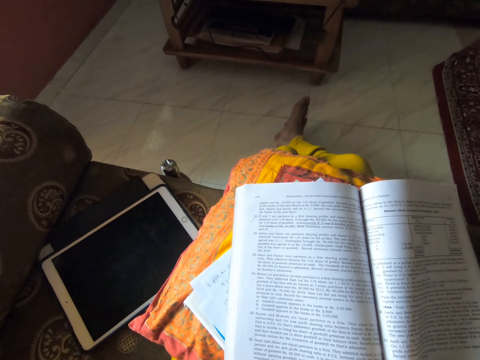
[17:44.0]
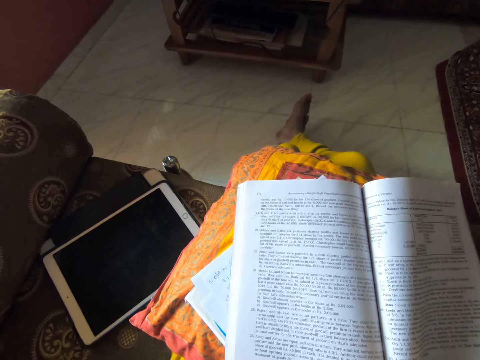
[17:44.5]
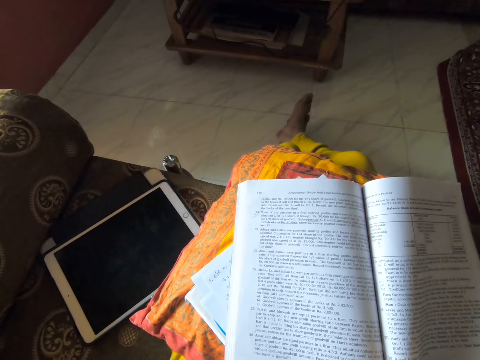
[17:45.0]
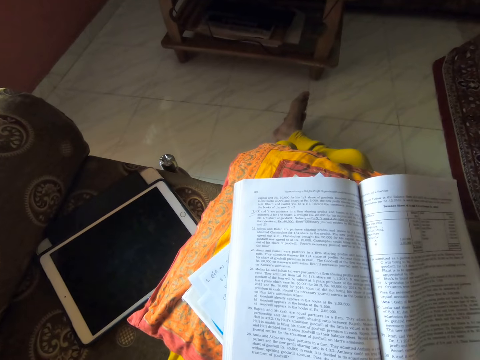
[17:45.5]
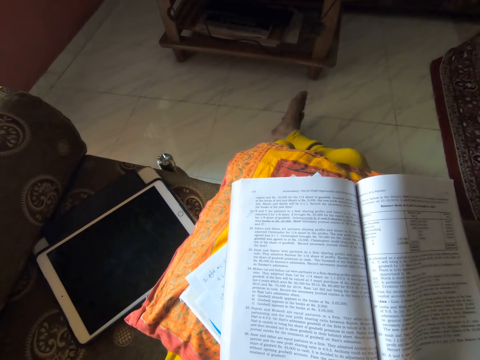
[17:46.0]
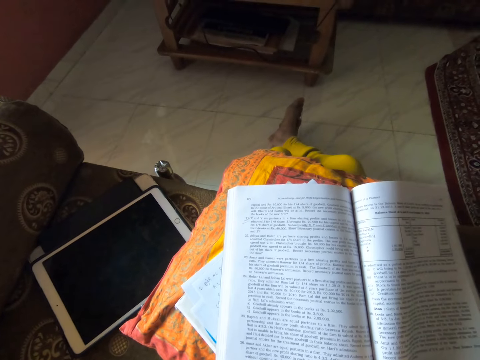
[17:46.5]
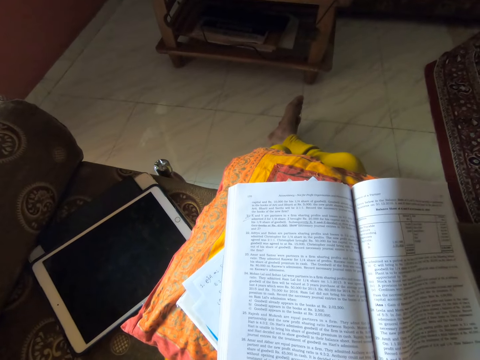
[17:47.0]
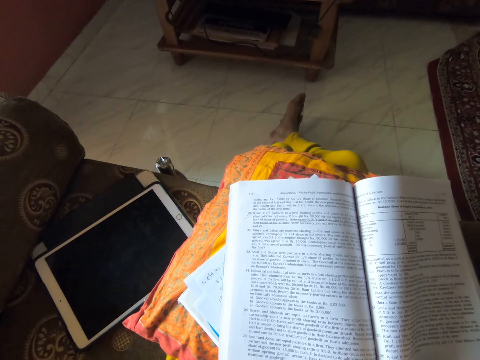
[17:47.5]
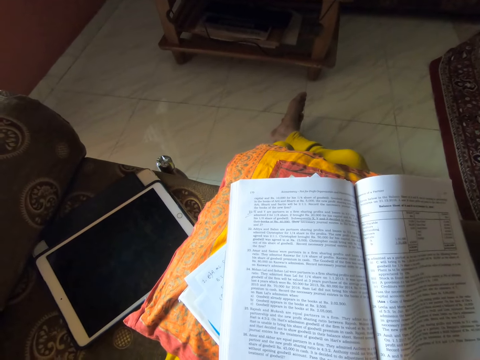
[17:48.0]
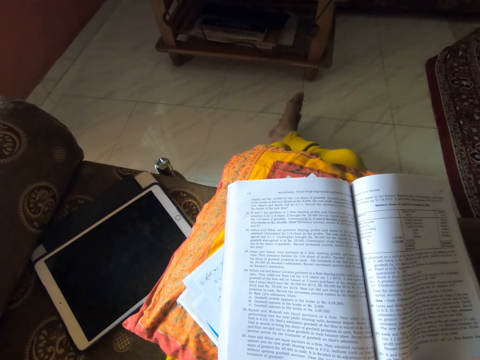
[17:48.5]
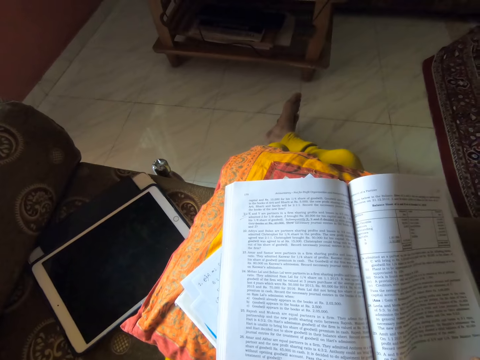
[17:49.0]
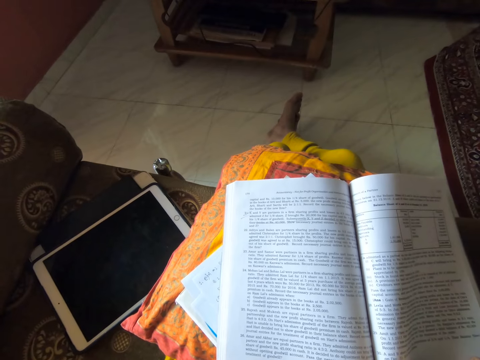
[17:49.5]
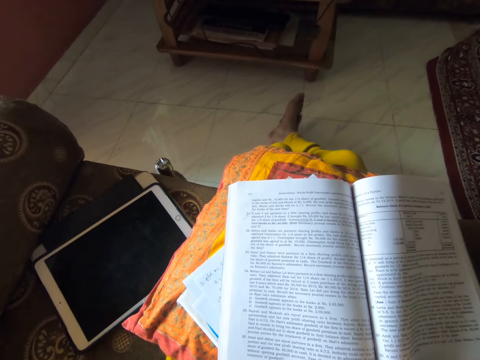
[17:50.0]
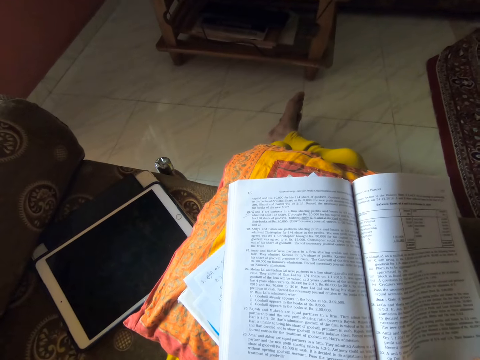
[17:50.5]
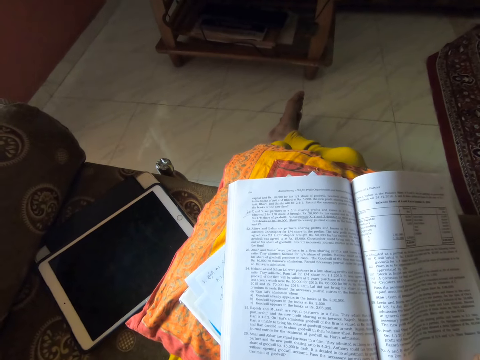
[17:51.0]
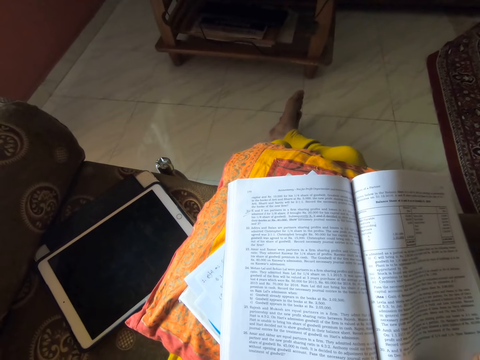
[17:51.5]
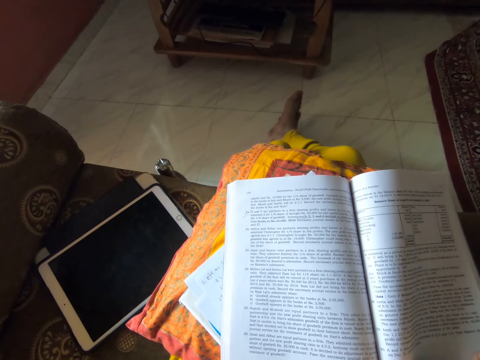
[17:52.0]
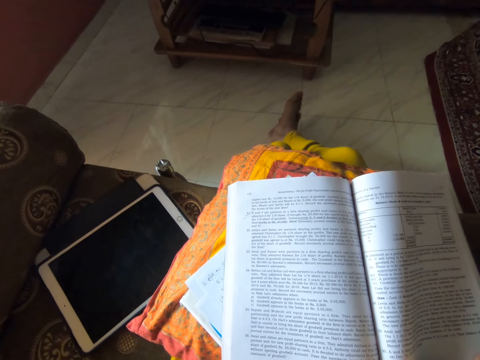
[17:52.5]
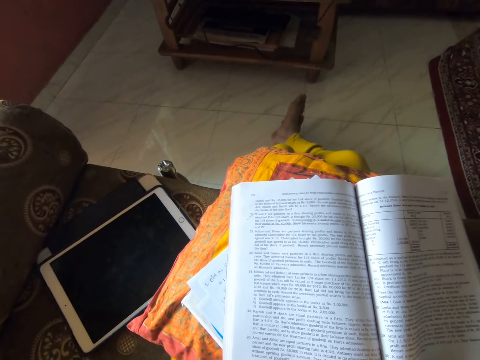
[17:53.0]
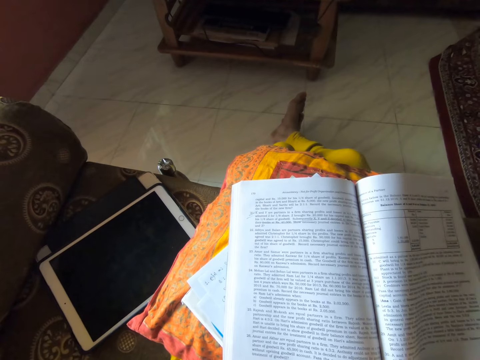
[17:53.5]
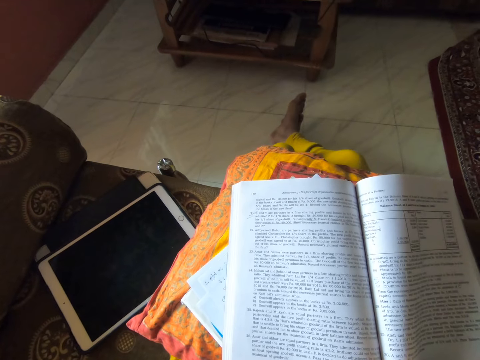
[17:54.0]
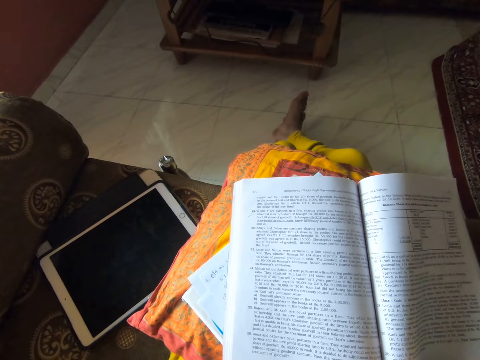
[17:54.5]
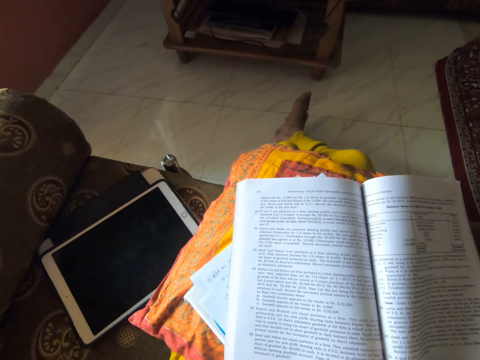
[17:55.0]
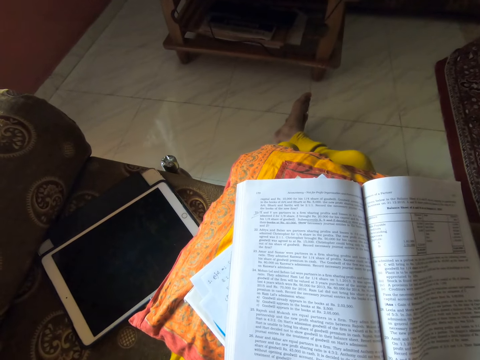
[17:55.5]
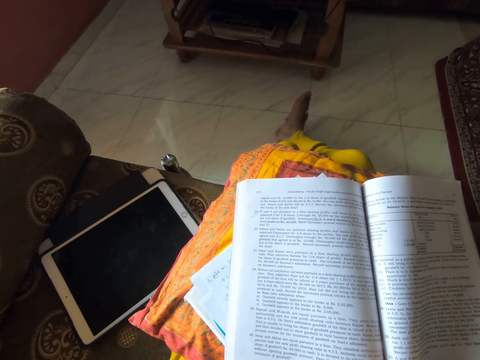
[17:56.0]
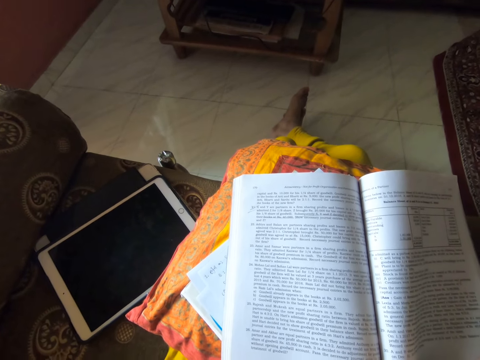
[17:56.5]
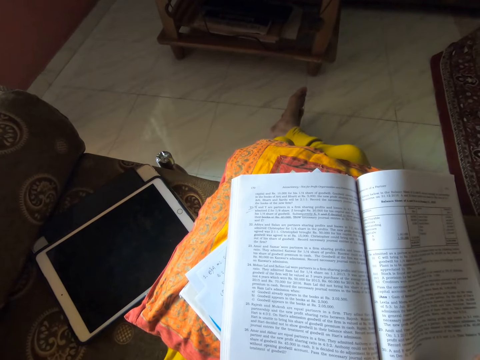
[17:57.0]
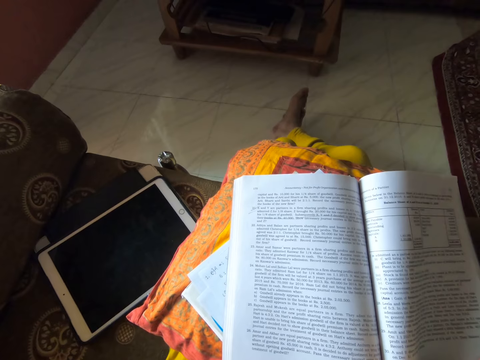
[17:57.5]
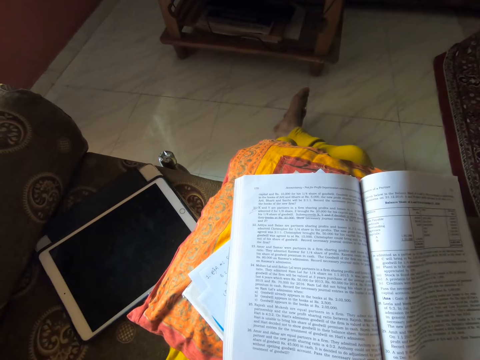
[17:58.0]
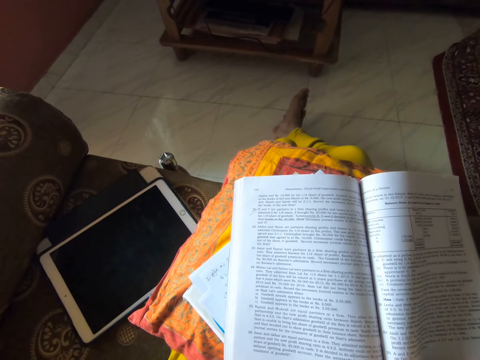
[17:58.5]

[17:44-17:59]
The camera wearer stares at a book. They sing along to the background song. They sing a song.

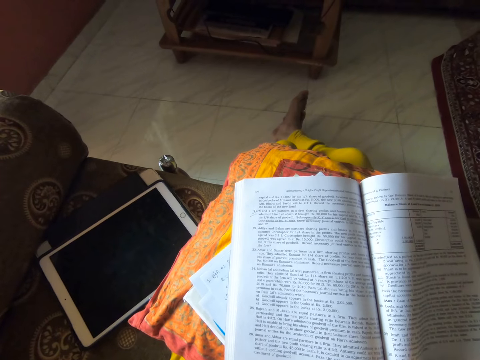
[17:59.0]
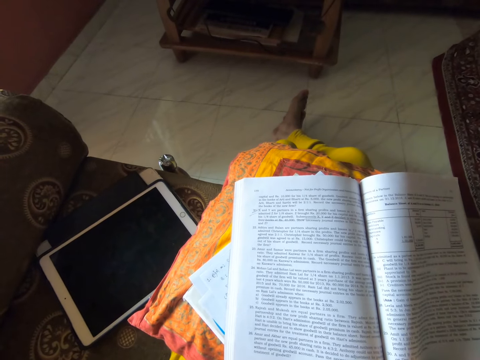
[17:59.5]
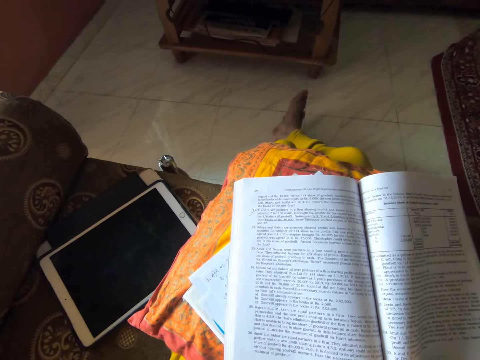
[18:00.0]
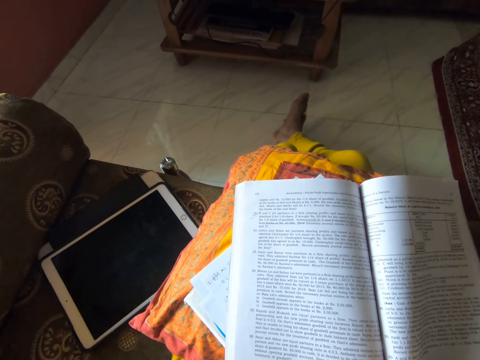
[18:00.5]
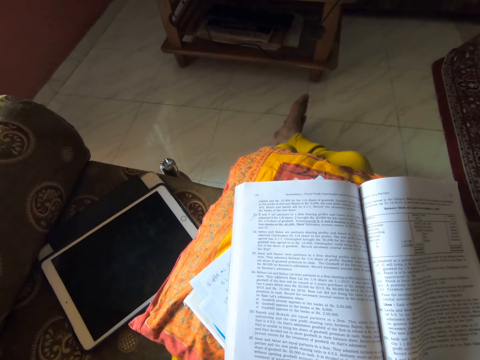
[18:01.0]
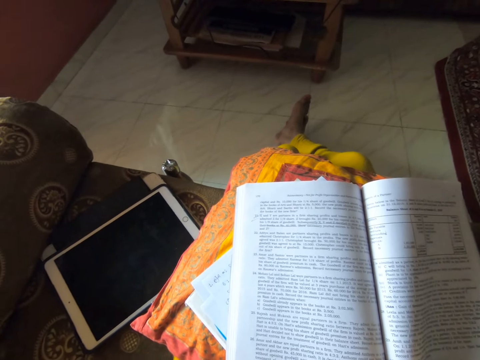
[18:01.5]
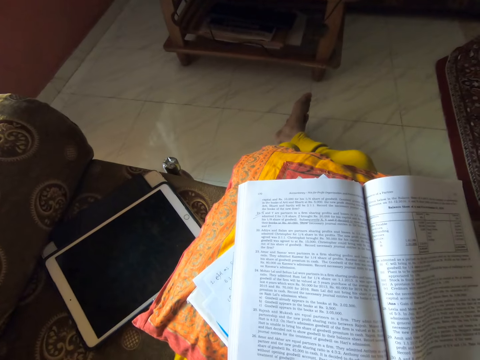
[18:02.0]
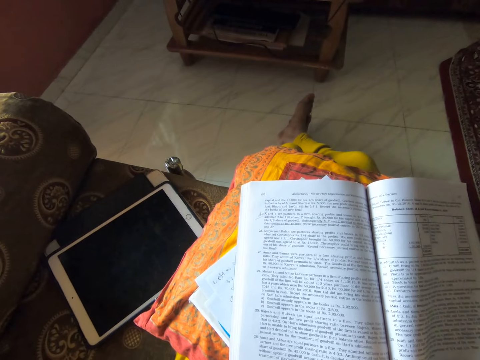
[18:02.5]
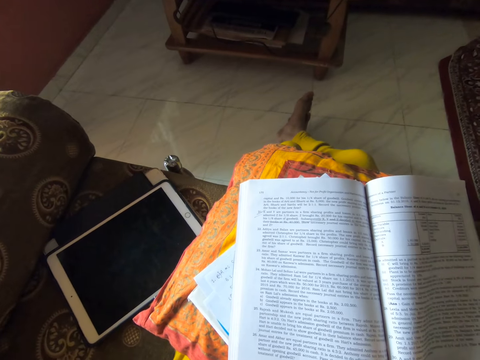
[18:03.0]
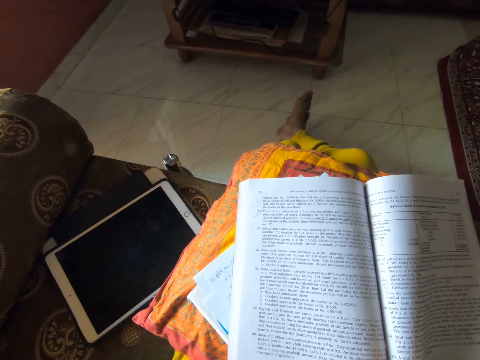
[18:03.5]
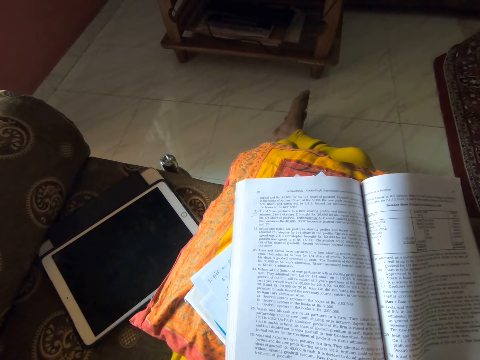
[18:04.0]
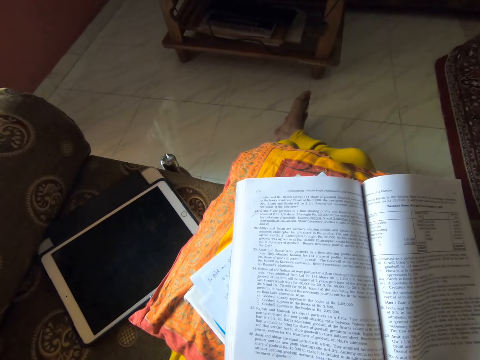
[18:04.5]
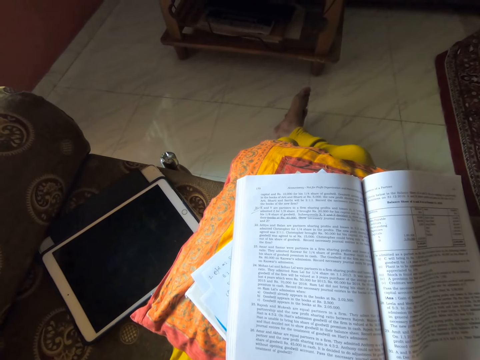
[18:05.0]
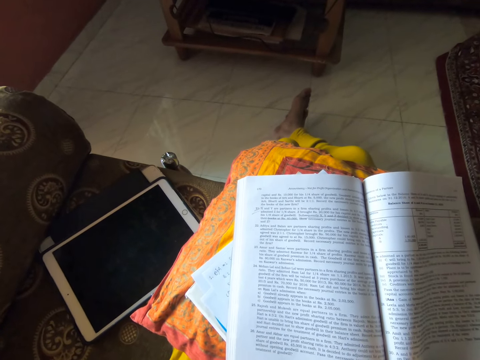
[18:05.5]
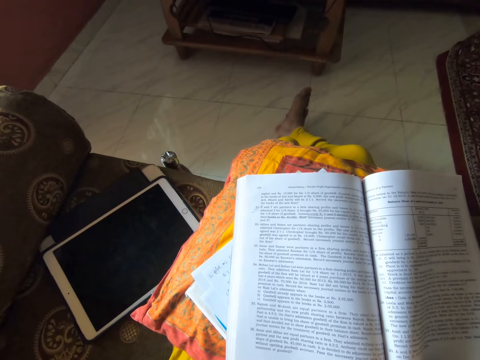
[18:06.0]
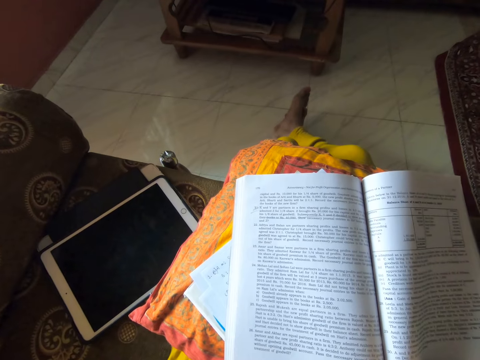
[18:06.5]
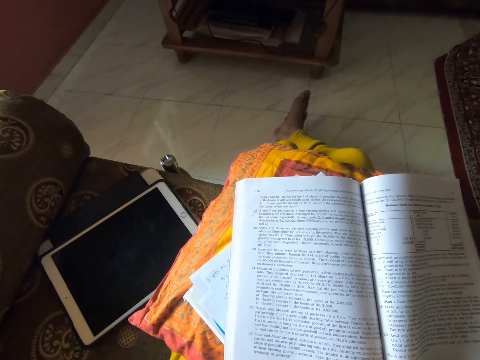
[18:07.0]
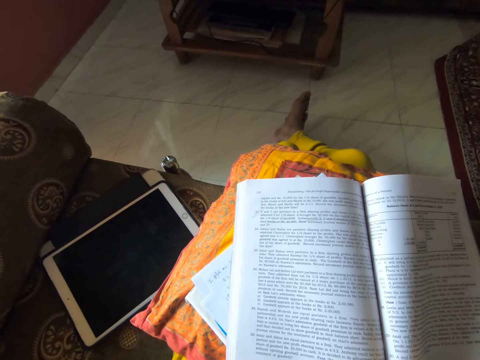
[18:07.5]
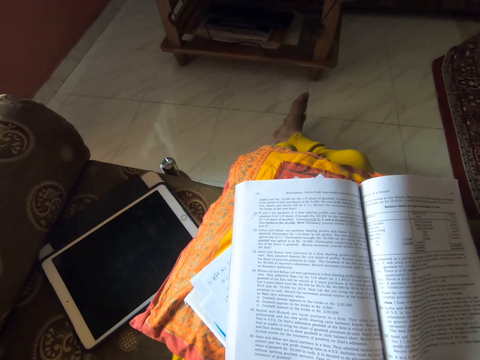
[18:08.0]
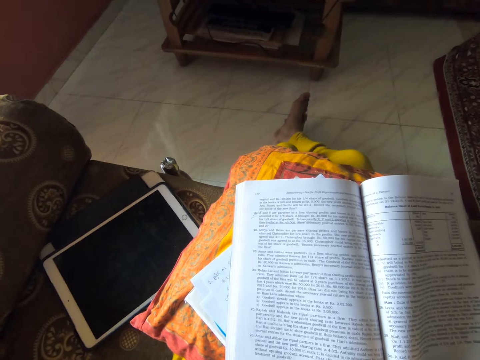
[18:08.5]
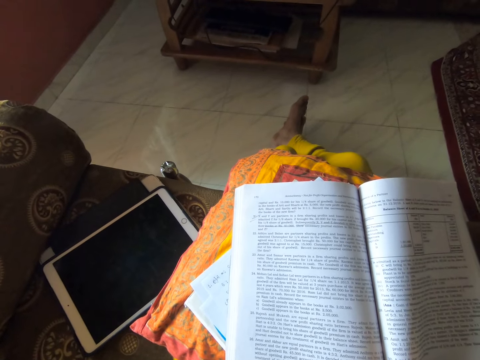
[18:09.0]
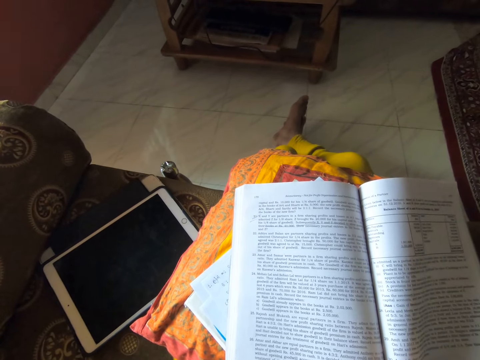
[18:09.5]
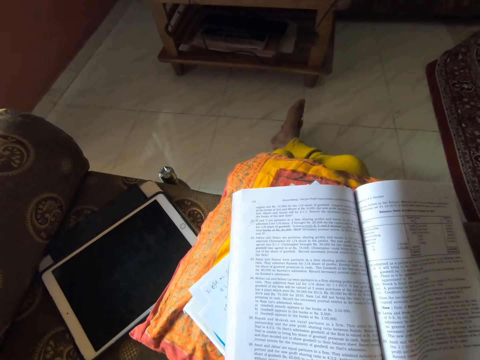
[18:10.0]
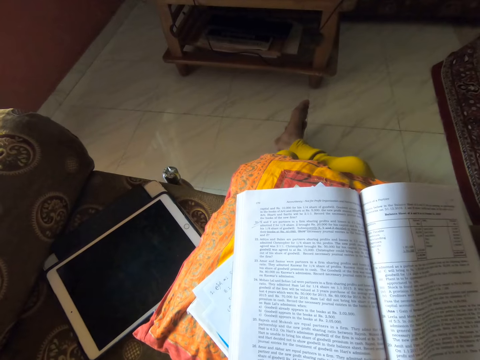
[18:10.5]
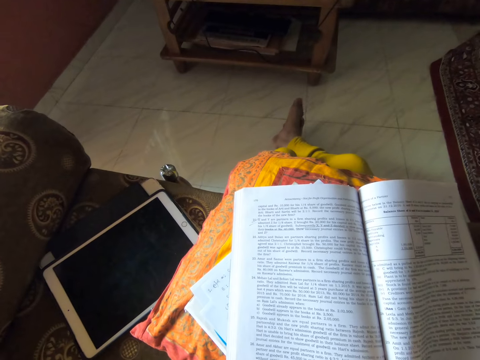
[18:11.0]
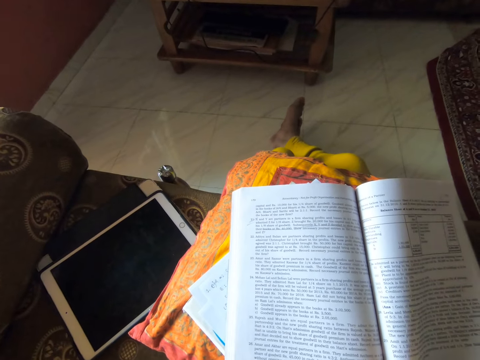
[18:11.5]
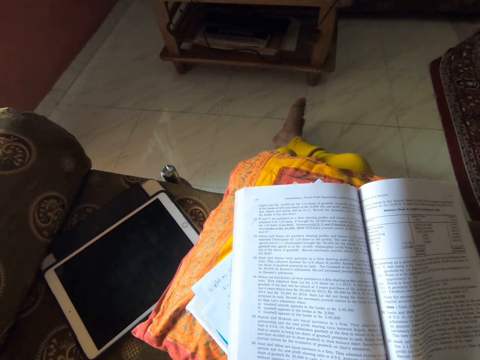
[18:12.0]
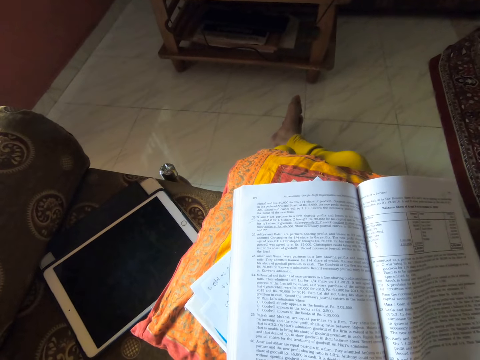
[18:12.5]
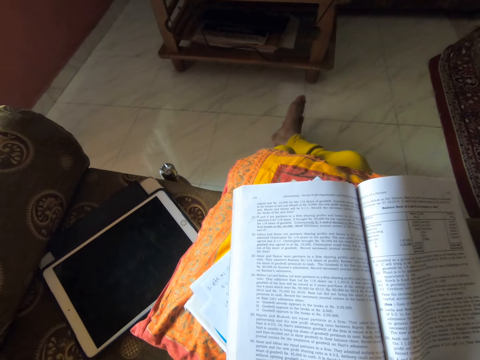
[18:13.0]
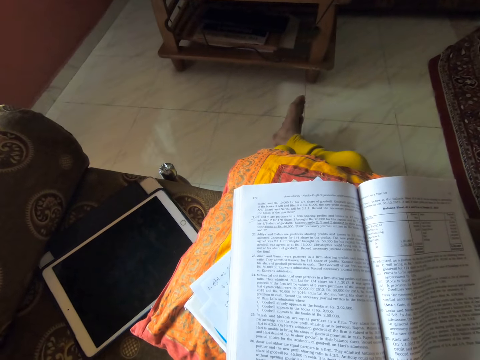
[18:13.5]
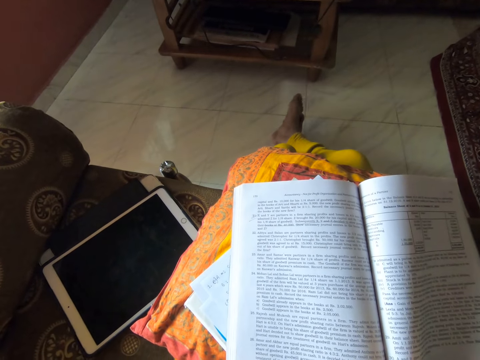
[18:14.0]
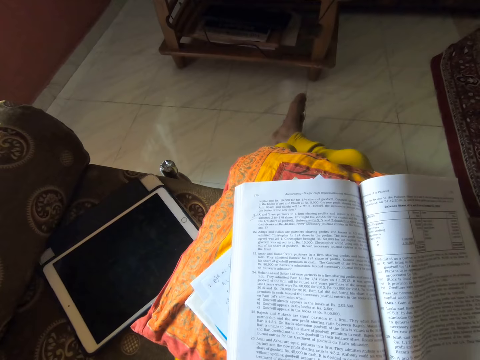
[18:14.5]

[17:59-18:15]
The camera wearer sings a song. They sing a song again.
